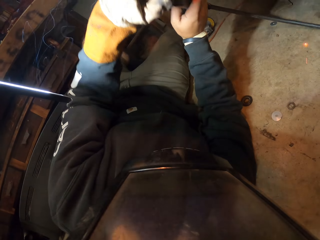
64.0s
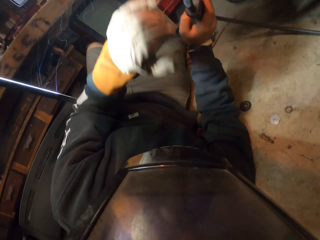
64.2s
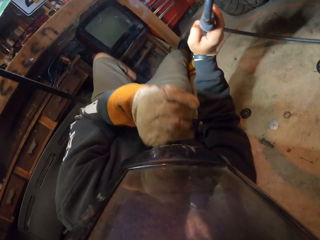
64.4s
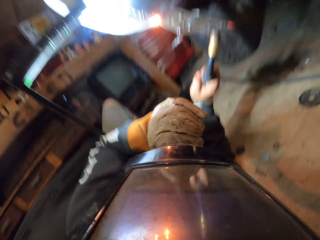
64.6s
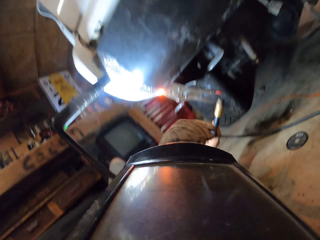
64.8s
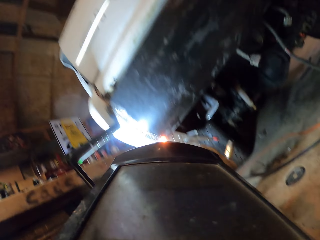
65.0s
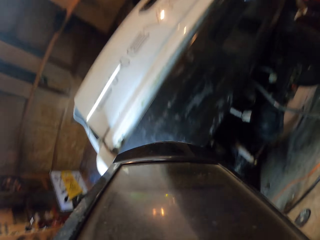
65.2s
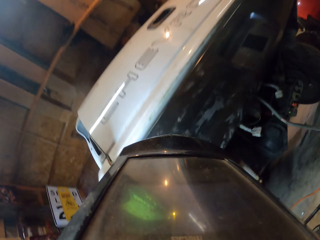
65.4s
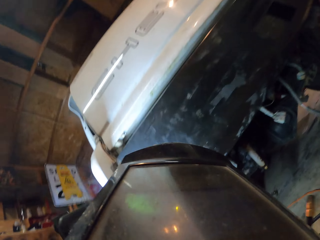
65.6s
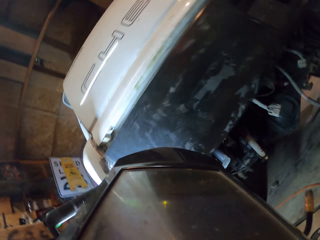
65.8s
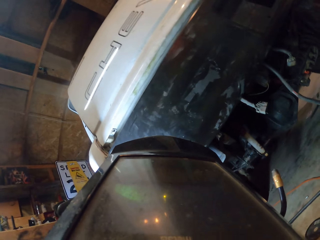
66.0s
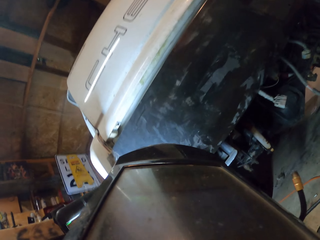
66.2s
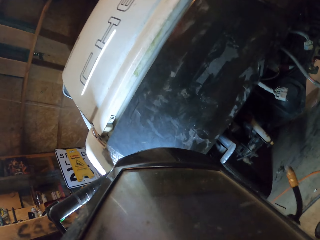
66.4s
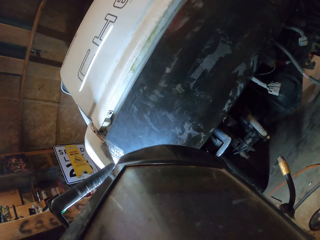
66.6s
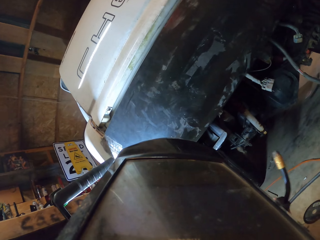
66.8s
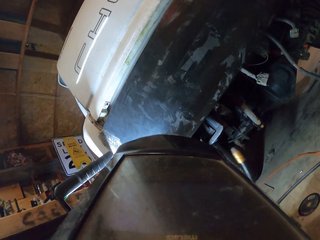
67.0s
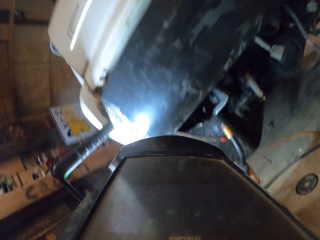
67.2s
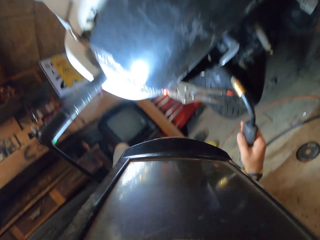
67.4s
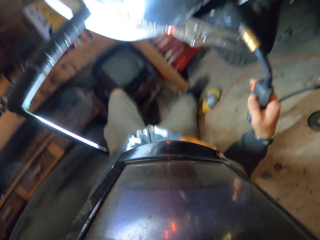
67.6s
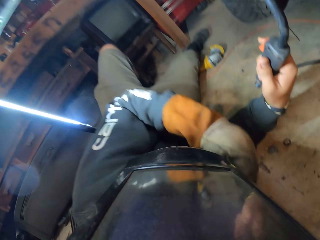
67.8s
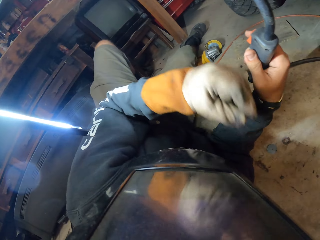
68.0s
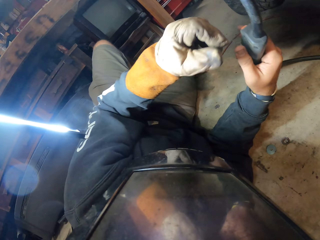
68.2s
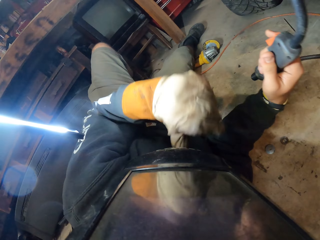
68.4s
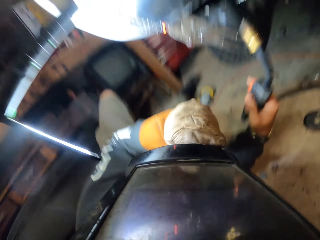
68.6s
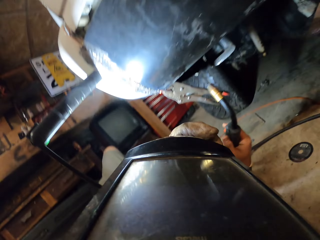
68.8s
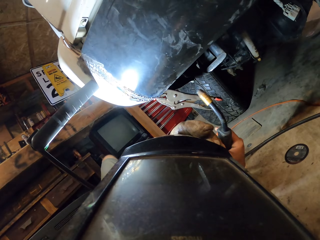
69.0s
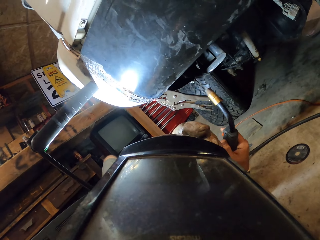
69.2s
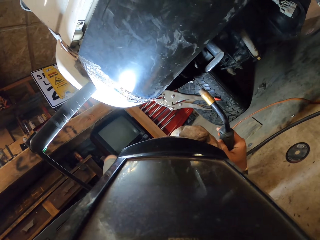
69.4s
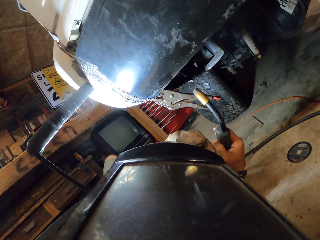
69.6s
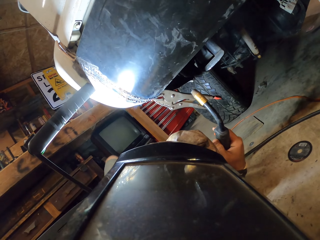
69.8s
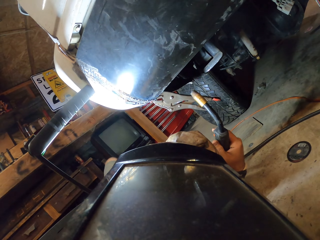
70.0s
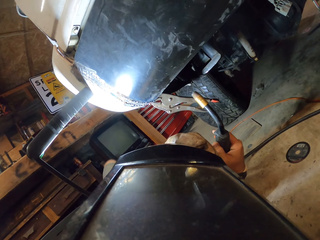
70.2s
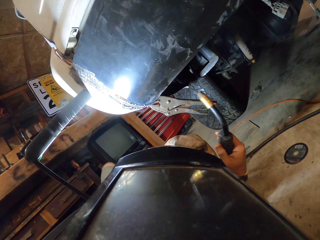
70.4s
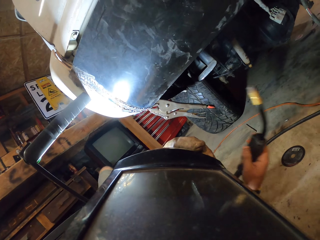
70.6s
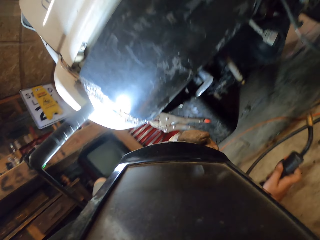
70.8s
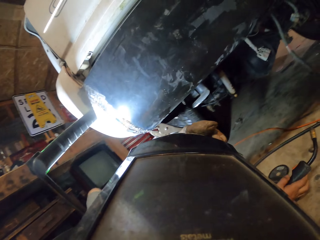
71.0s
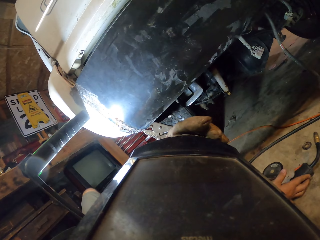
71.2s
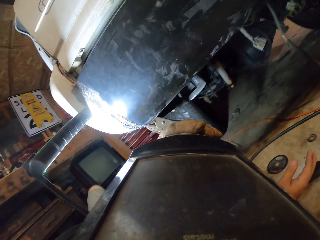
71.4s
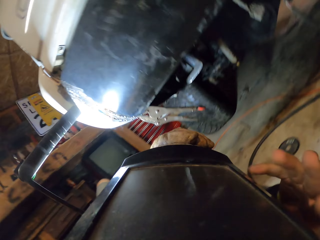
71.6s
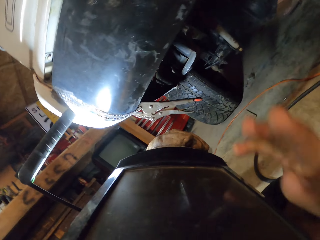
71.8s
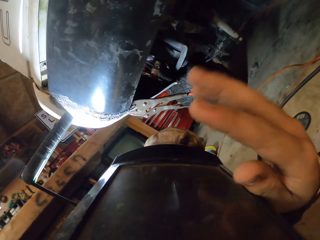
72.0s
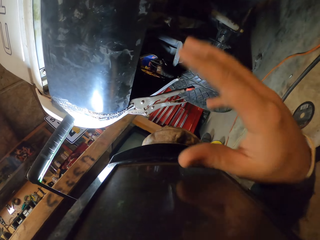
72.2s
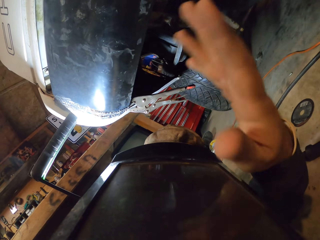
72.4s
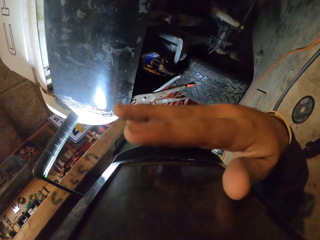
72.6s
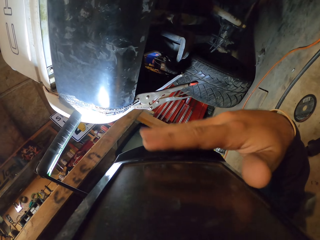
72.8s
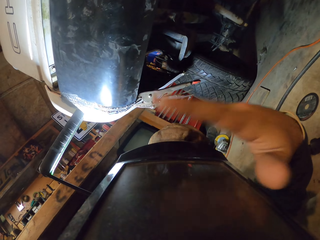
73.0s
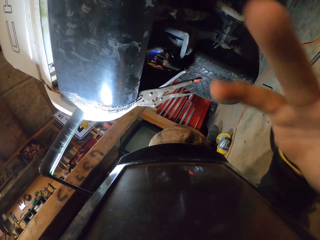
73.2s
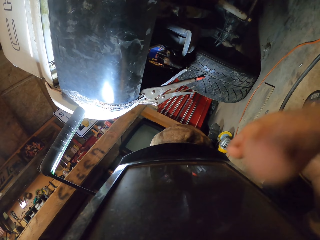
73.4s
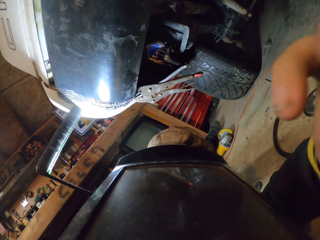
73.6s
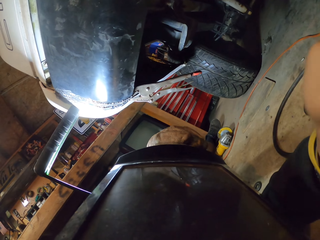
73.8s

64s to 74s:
The camera wearer releases the welding rod. They uncover their face. They stare at something. They cover their face. They uncover their face. They stare at something. They drop the electrode holder. They stare at something.
